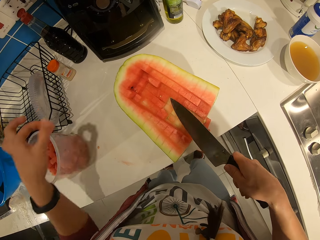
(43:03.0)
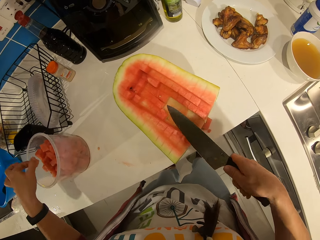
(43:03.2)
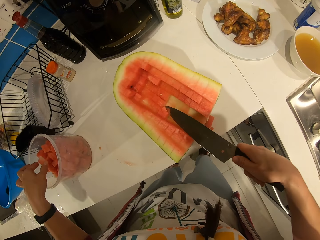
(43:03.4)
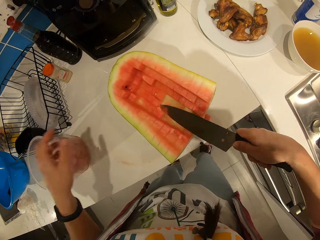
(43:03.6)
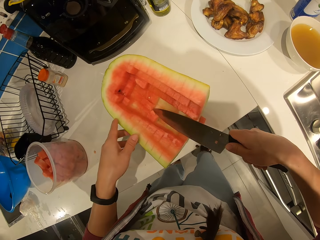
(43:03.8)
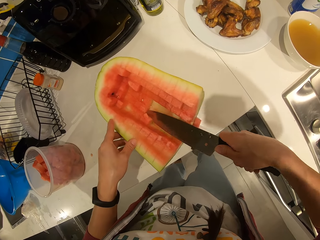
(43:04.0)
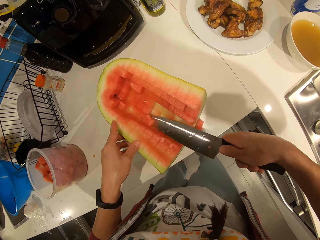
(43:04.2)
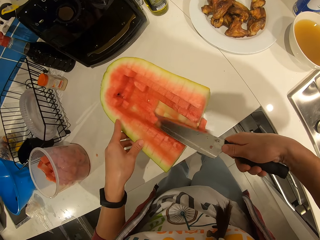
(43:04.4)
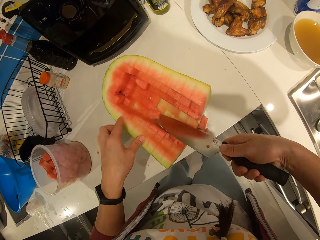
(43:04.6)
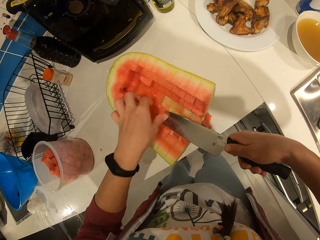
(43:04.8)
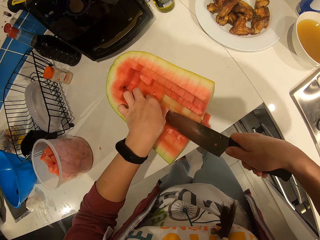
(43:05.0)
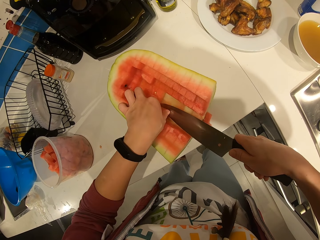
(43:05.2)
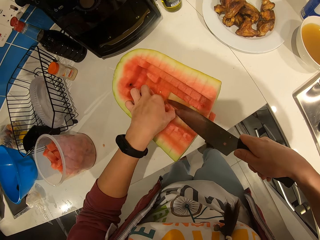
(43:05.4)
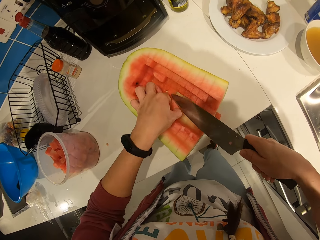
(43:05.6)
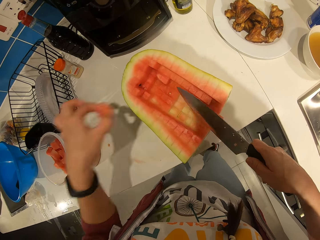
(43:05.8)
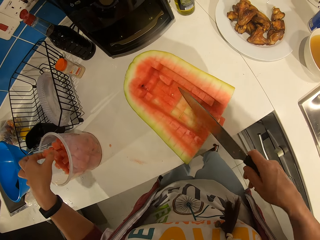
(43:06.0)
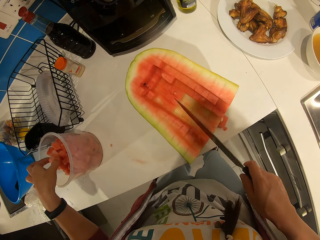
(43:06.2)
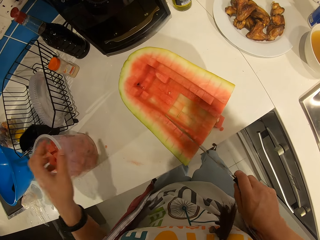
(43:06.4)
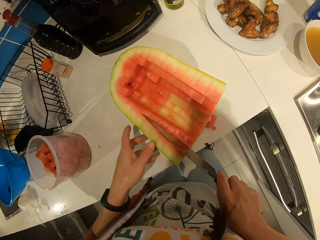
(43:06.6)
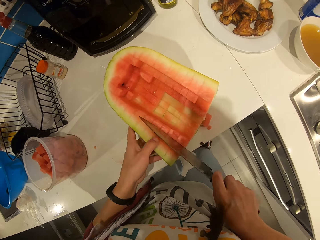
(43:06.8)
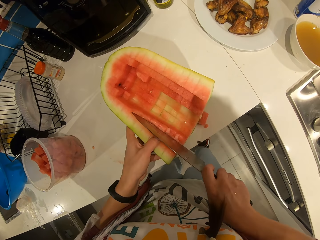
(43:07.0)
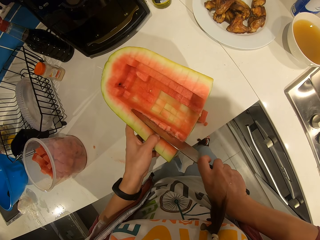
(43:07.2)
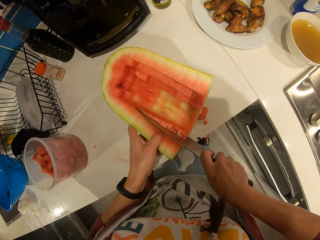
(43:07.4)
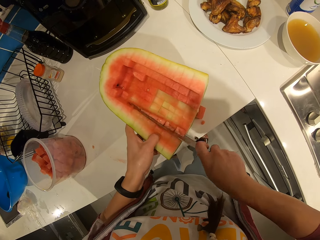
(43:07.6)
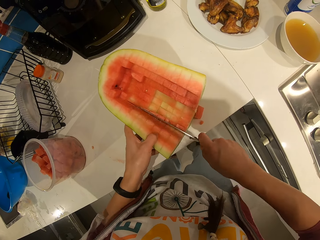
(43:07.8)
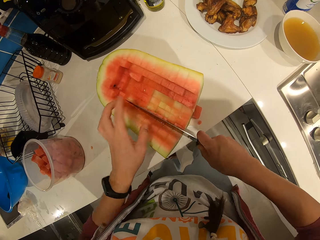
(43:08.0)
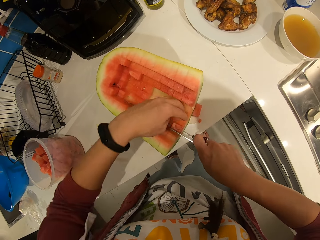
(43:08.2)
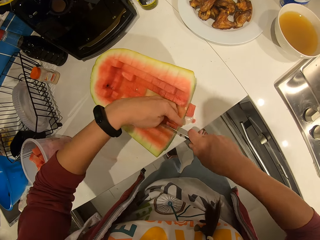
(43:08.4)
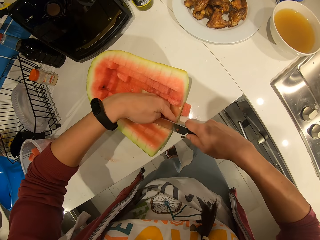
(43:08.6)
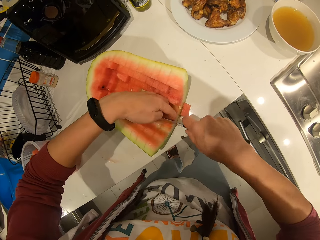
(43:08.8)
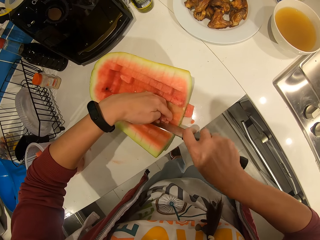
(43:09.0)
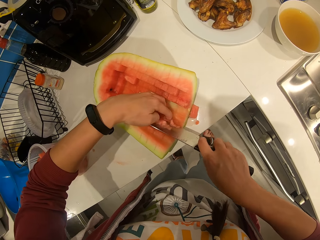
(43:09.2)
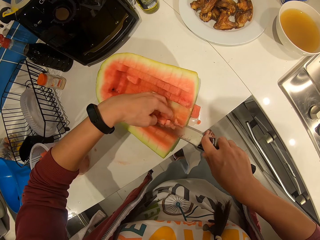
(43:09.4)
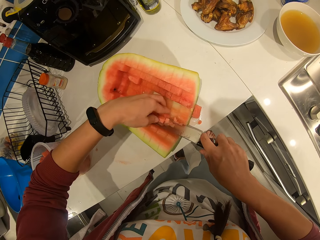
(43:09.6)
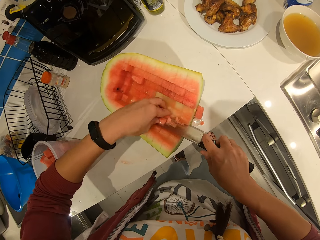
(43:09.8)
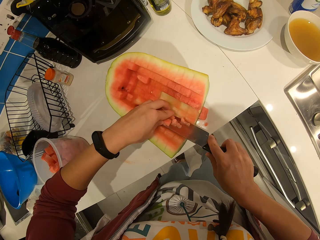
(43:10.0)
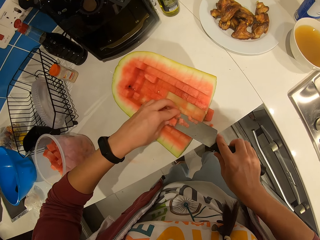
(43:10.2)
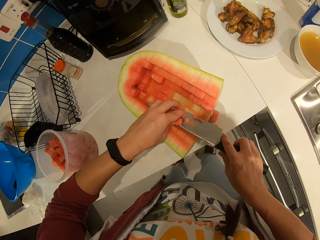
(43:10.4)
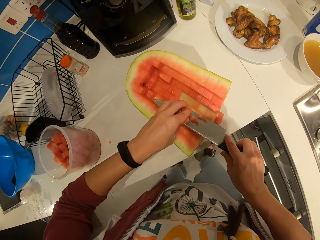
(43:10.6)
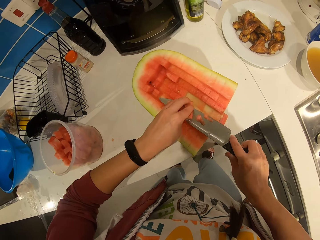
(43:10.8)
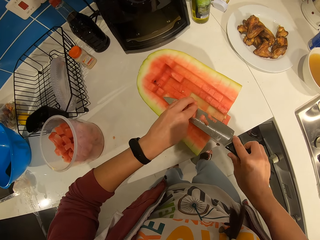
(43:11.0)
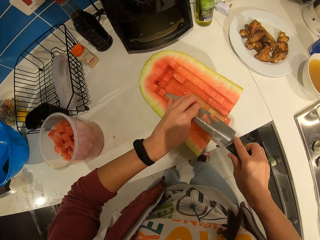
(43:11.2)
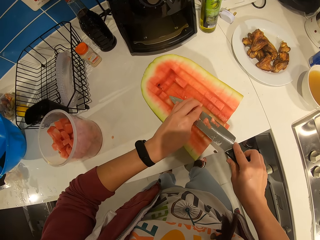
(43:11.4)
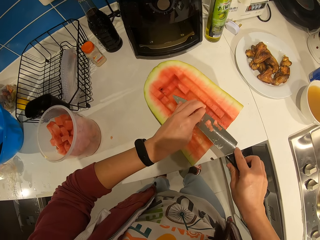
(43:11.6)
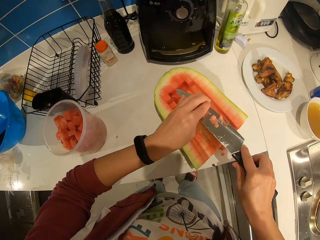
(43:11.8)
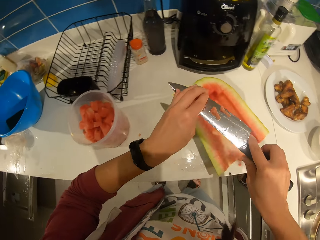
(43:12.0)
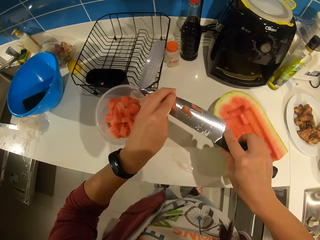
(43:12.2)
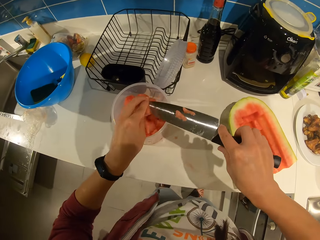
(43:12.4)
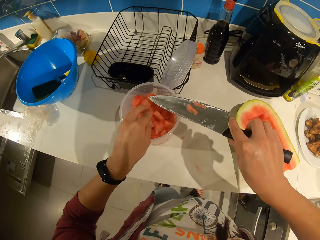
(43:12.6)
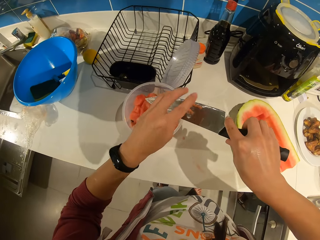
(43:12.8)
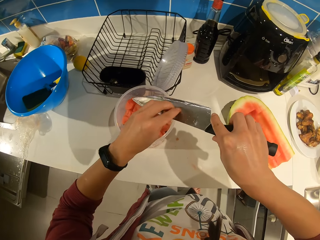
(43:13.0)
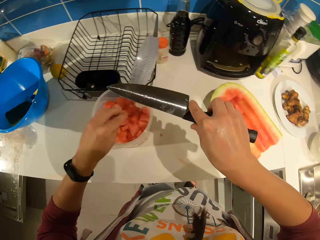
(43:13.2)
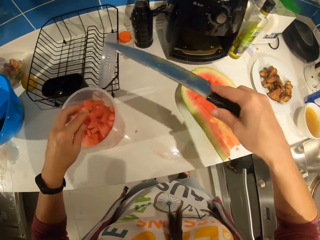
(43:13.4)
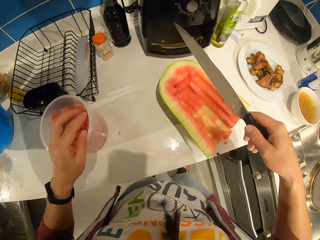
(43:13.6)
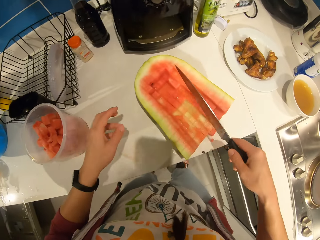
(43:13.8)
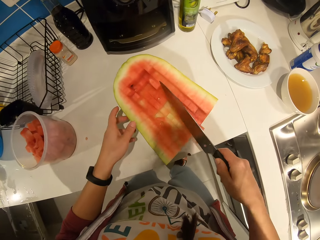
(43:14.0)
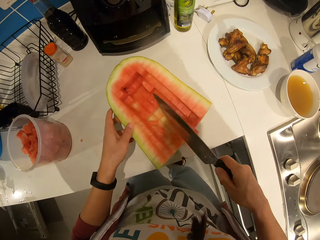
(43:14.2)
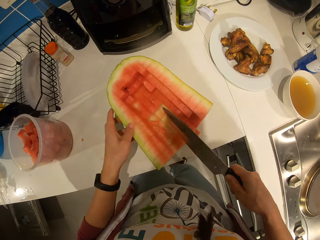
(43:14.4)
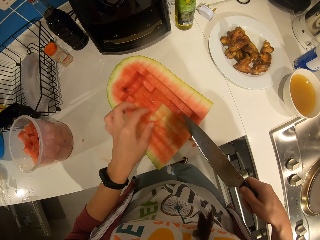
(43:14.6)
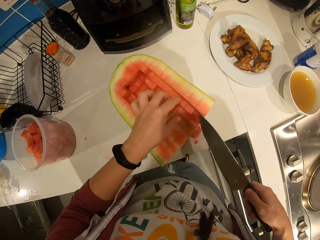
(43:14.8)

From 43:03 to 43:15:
The camera wearer picks up the piece of watermelon. They put the piece of watermelon in the plastic container. They cut the watermelon. They pick up the piece of watermelon. They put the piece of watermelon in the plastic container. They cut through the watermelon with the knife. They pick up the pieces of watermelon. They put the pieces of watermelon in the plastic container.

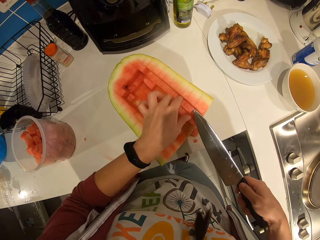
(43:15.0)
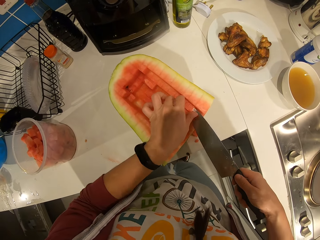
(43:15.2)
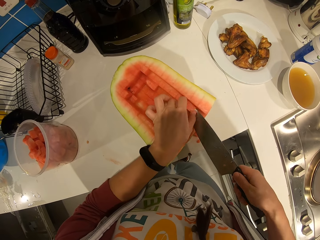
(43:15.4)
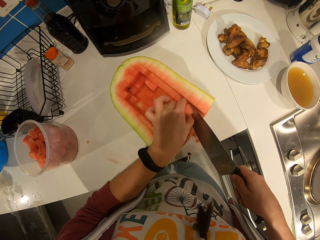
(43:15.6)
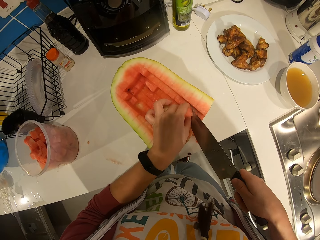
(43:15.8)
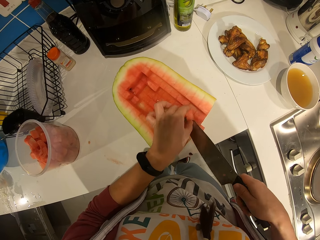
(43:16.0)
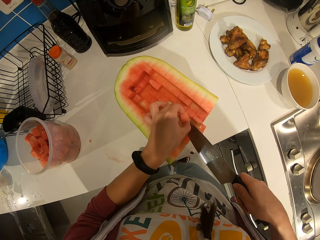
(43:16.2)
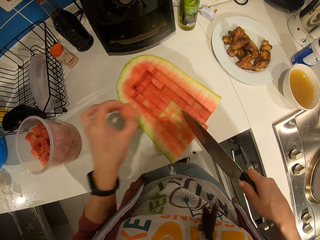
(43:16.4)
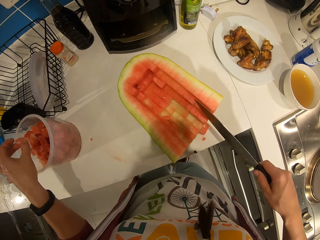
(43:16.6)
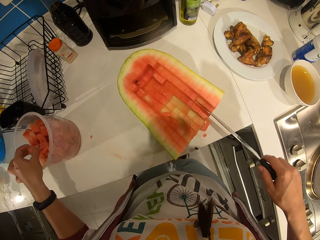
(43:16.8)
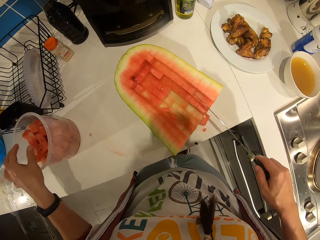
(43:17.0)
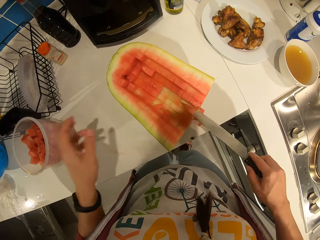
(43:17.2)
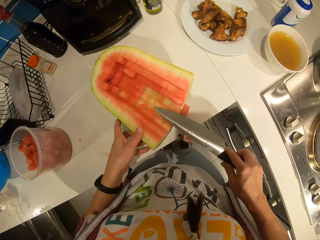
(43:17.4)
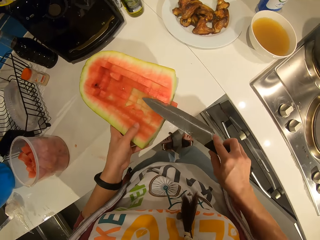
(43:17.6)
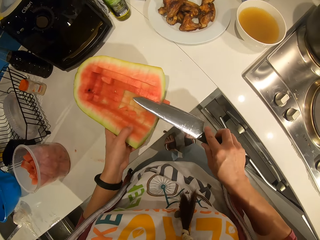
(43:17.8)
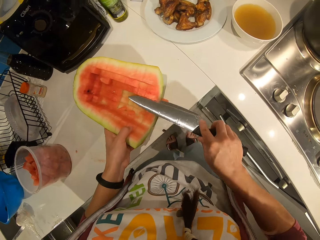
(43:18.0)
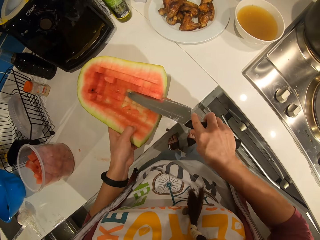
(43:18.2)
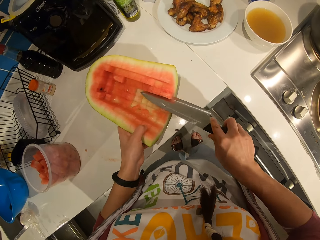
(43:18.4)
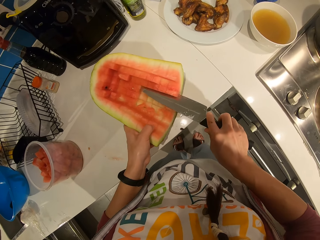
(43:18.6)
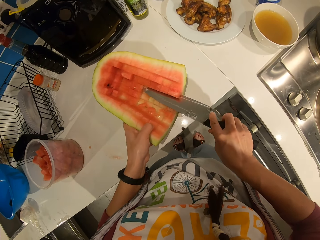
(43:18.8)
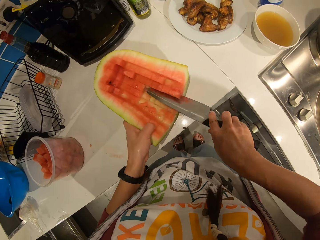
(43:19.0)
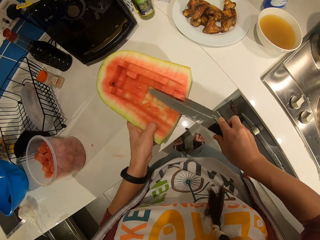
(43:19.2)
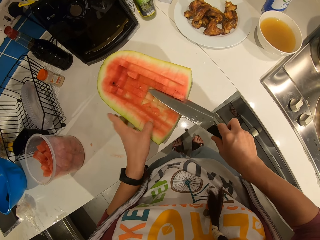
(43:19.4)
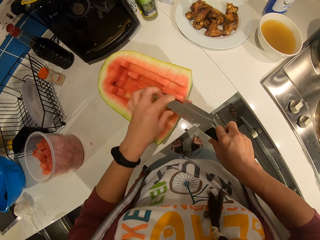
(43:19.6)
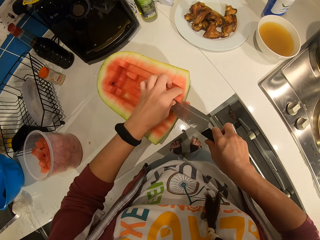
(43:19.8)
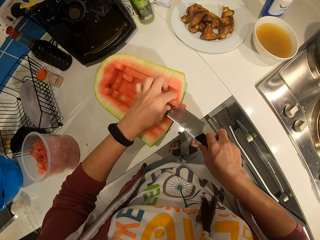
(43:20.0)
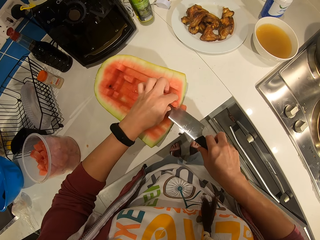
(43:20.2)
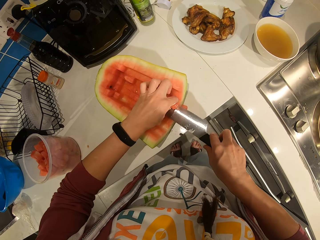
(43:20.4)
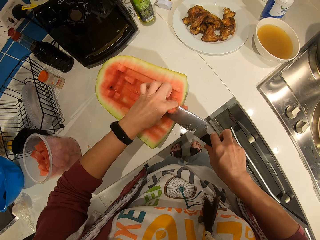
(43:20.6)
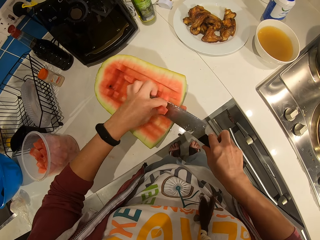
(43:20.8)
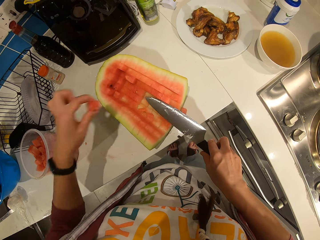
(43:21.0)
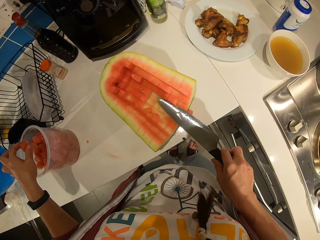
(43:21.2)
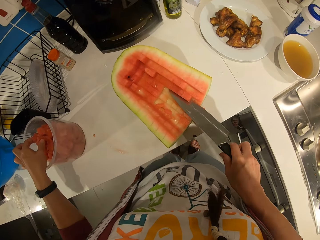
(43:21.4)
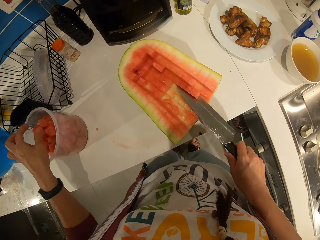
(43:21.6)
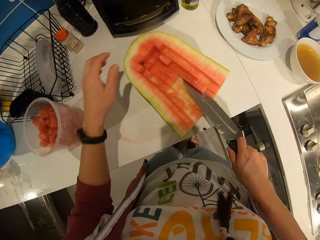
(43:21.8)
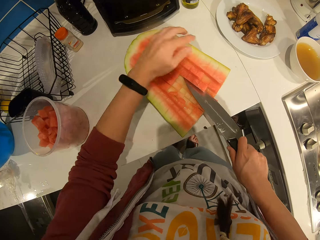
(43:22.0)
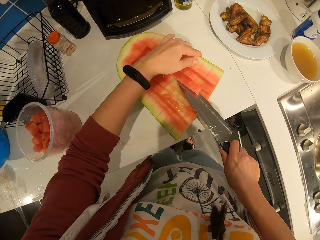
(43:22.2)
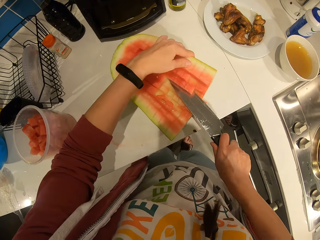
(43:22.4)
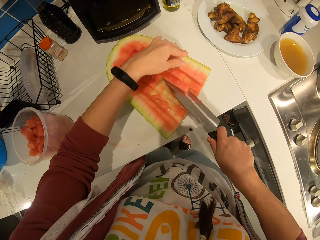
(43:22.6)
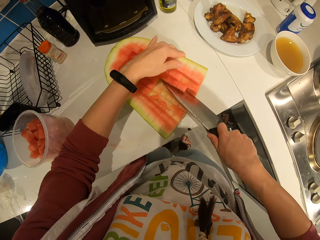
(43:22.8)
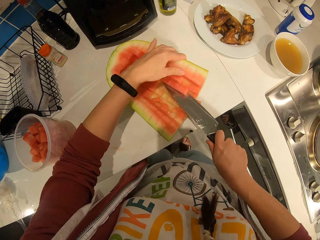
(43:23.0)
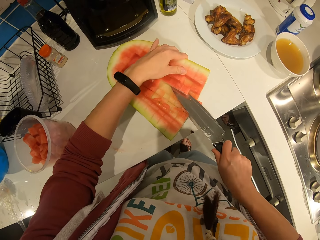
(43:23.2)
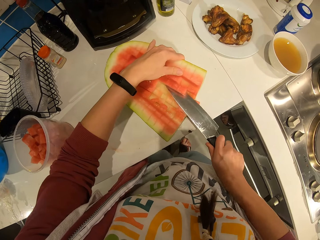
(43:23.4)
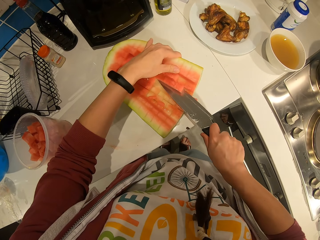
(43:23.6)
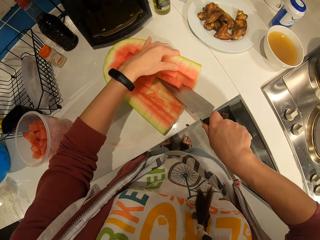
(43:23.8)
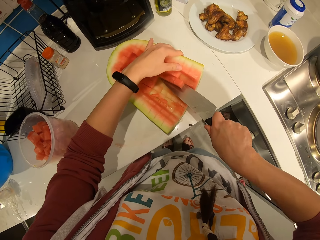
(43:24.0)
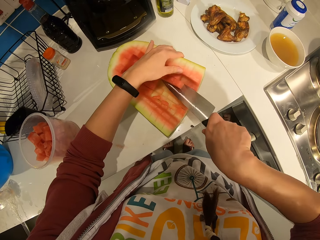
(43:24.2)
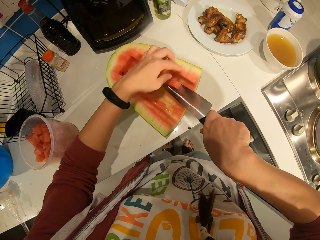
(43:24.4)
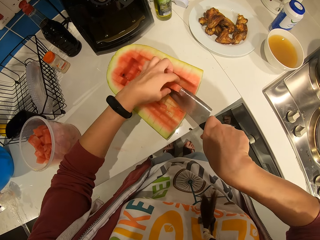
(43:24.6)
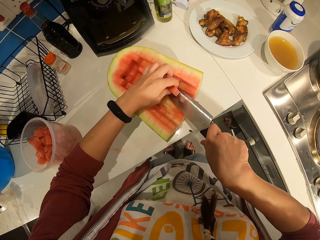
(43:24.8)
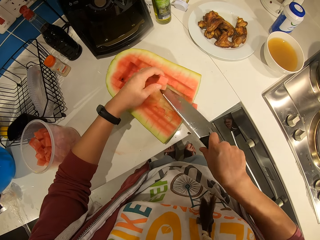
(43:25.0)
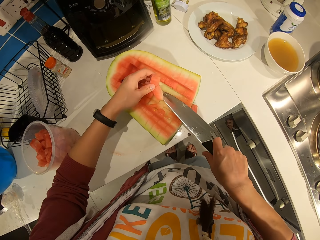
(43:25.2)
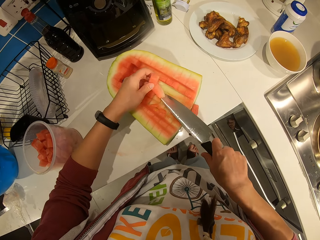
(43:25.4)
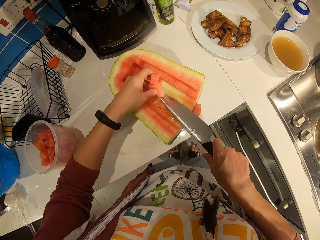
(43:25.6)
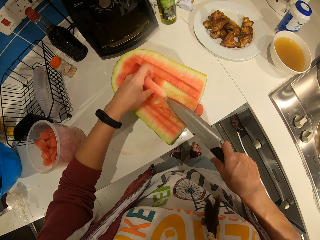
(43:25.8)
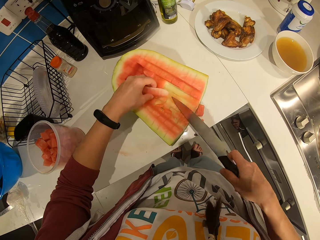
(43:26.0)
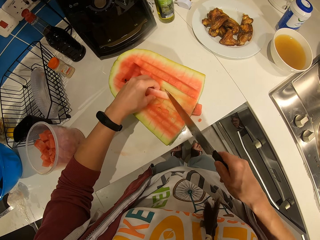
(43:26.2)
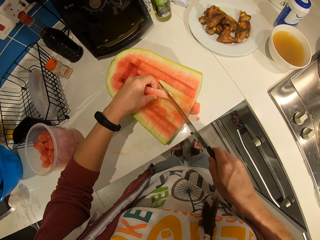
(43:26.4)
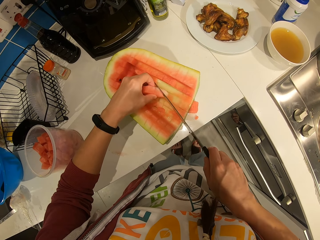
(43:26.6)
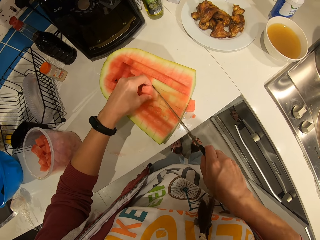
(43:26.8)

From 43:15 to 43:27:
The camera wearer picks up the piece of watermelon. He drops the watermelon piece inside the plastic container with his hand. He cuts through the watermelon with the knife. He picks up the pieces of watermelon. He puts the pieces of watermelon in the plastic container. He cuts through the watermelon with the knife. He holds the piece of watermelon.
